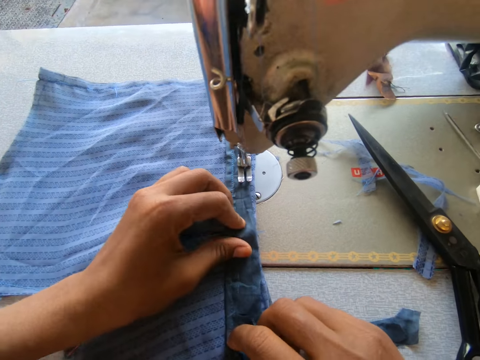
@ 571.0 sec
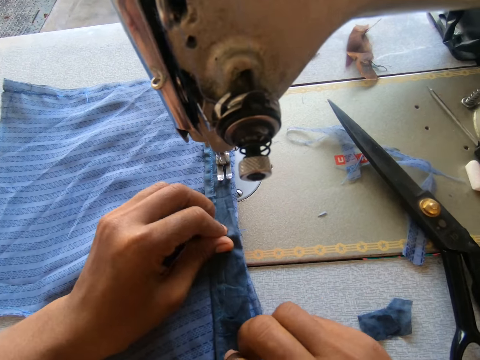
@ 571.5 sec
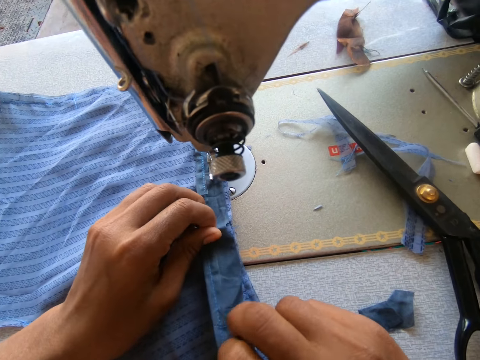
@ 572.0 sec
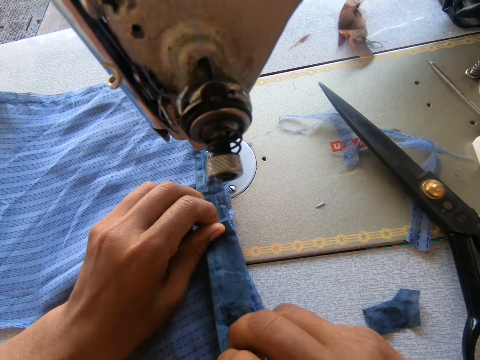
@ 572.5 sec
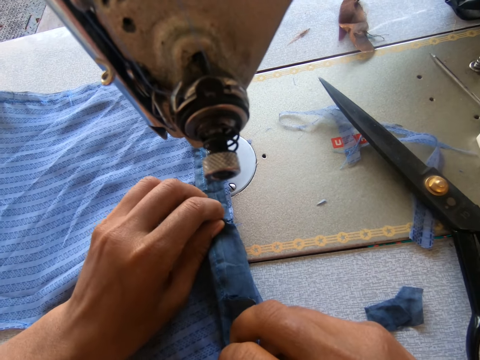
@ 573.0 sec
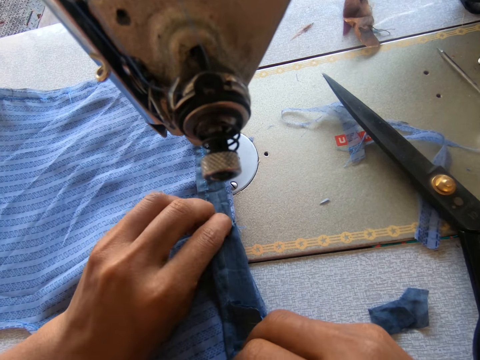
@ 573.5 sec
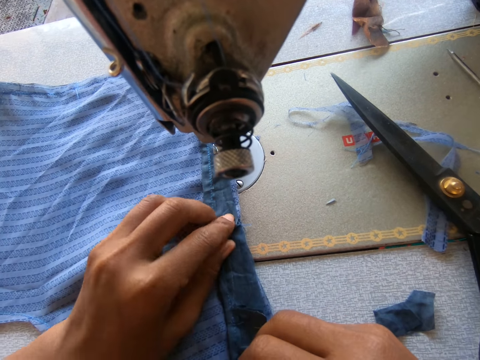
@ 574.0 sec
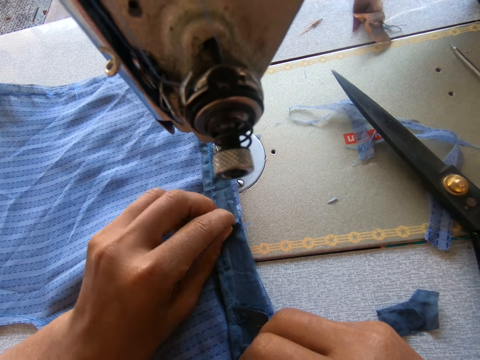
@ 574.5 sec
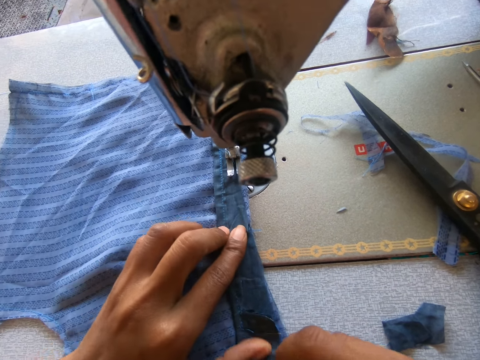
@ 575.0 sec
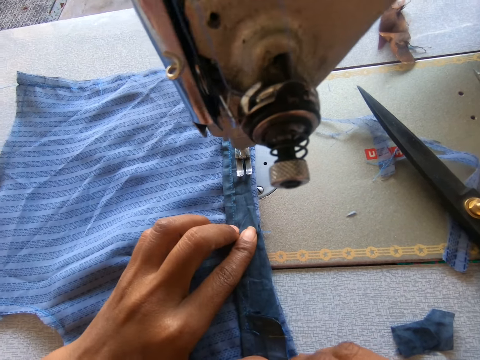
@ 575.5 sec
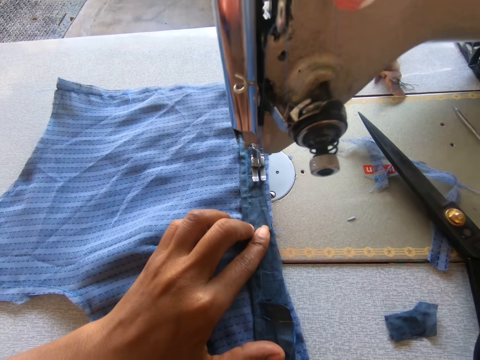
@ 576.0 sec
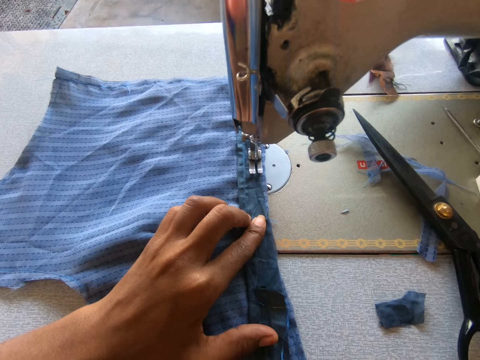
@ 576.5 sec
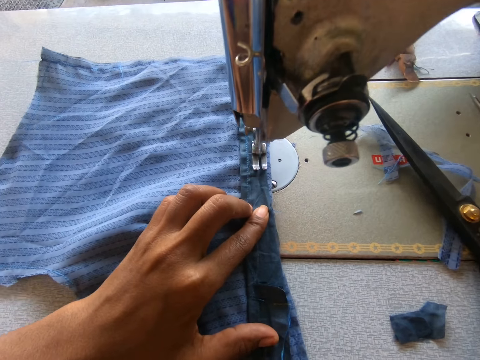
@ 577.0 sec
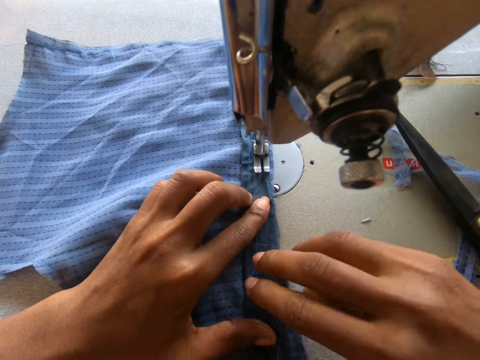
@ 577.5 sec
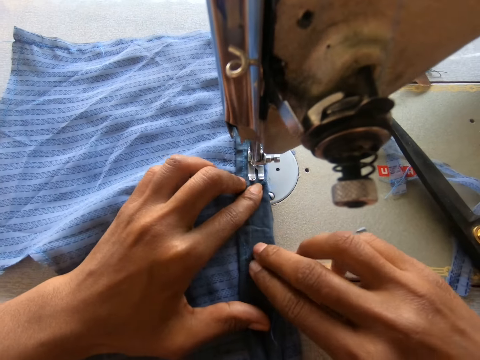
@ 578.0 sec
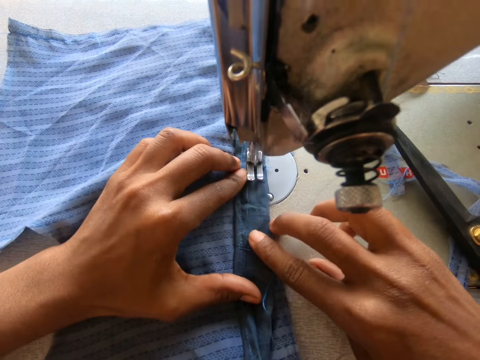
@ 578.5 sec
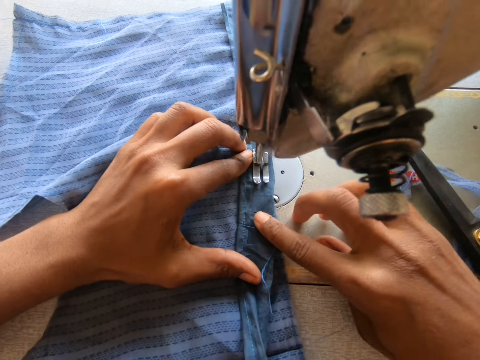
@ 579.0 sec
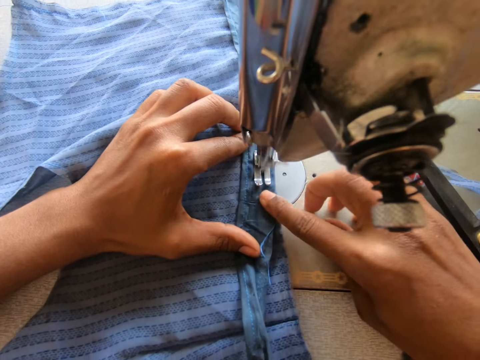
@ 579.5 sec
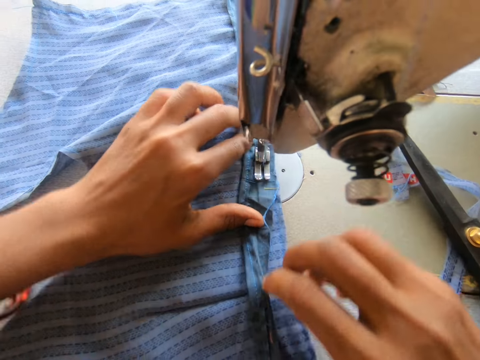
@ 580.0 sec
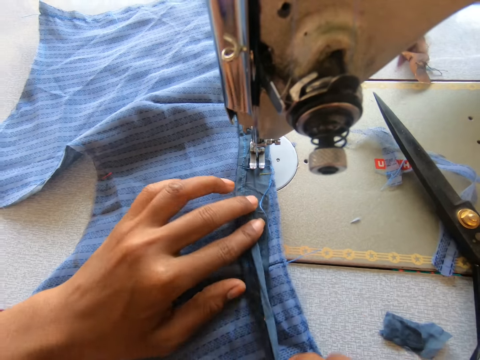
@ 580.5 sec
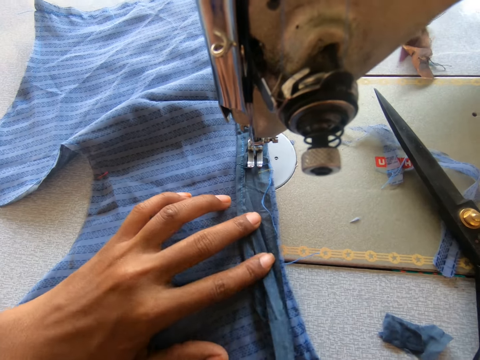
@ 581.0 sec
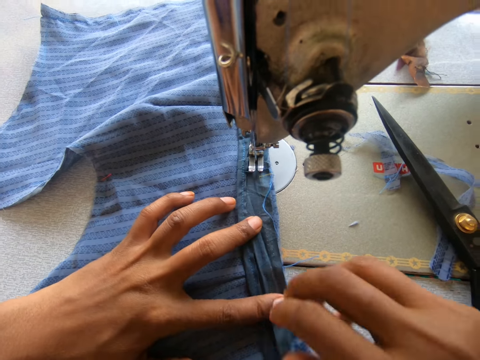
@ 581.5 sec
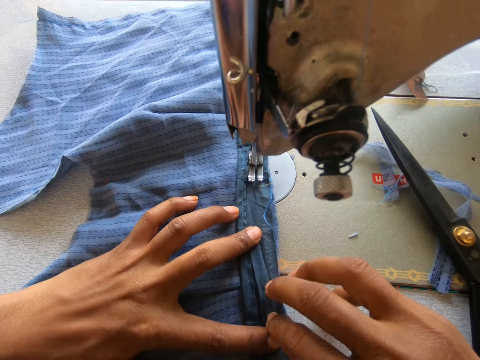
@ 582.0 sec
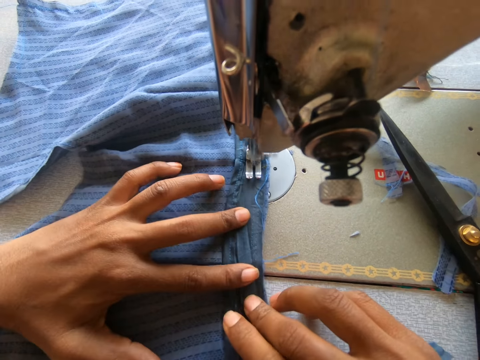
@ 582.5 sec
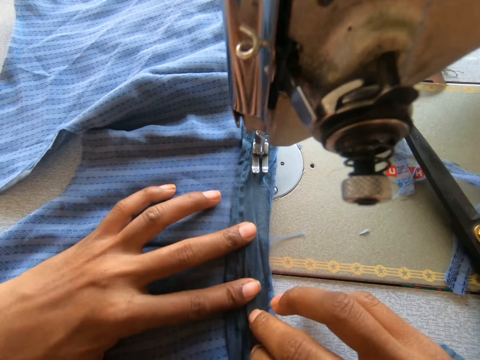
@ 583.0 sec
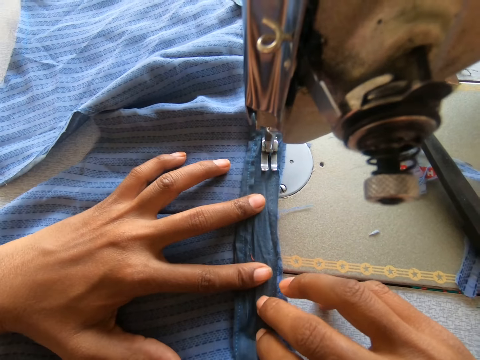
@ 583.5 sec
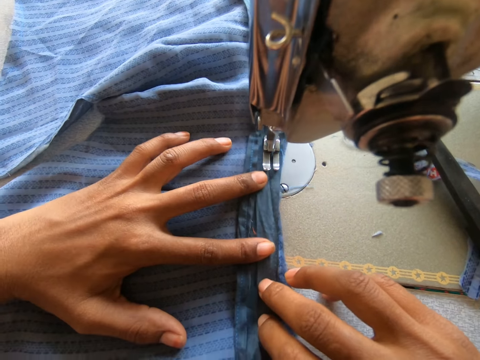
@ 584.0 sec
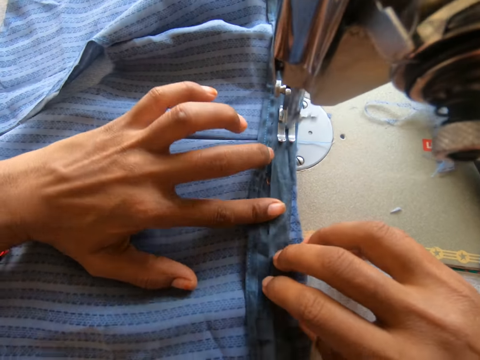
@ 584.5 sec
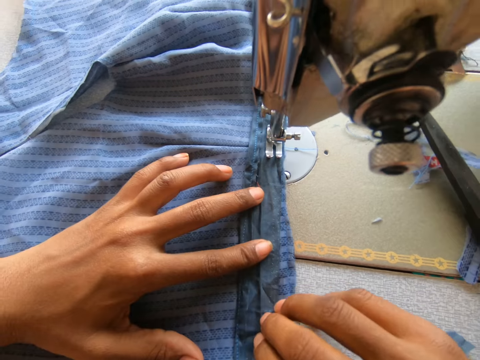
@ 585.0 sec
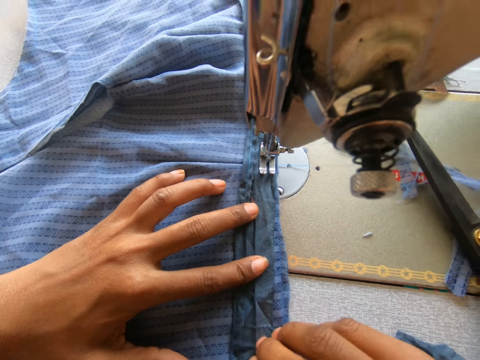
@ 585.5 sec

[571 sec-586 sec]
The camera wearer adjusts part of the cloth with her left hand. She folds the cloth. She starts the balance wheel. She sews the cloth with the sewing machine.

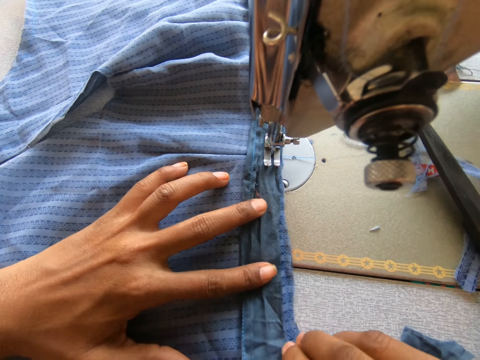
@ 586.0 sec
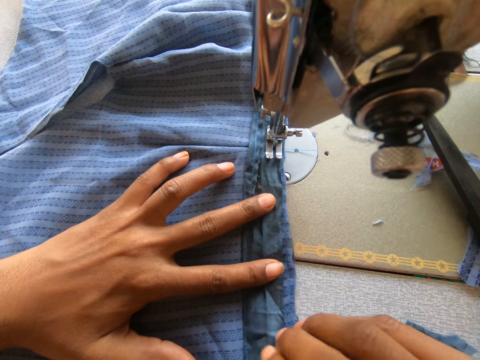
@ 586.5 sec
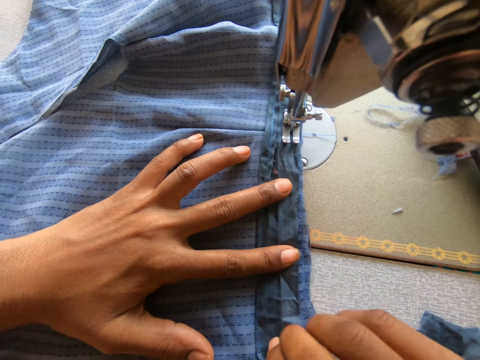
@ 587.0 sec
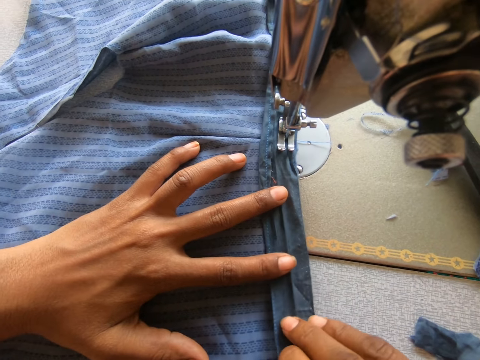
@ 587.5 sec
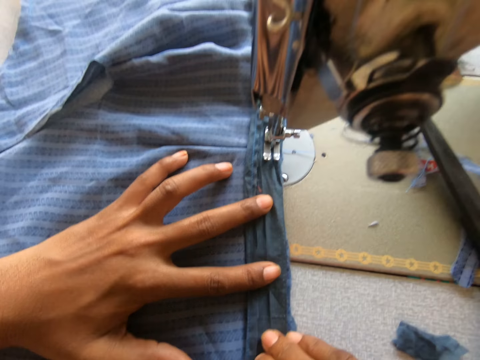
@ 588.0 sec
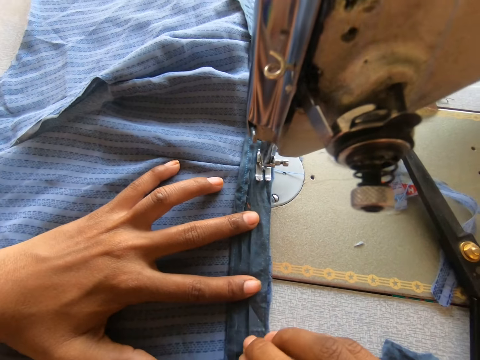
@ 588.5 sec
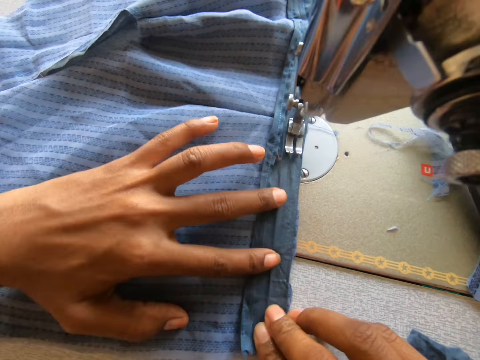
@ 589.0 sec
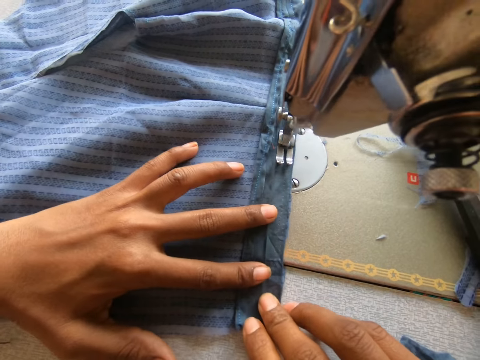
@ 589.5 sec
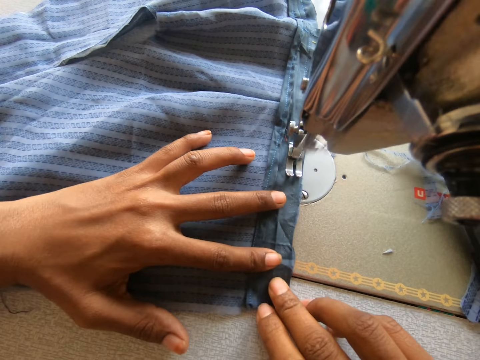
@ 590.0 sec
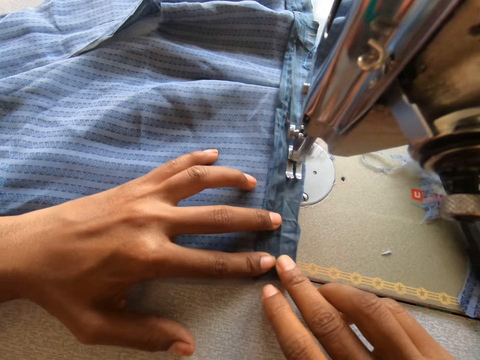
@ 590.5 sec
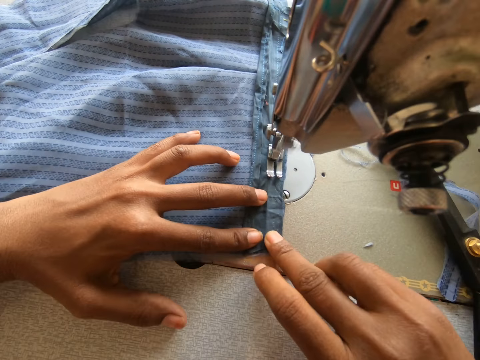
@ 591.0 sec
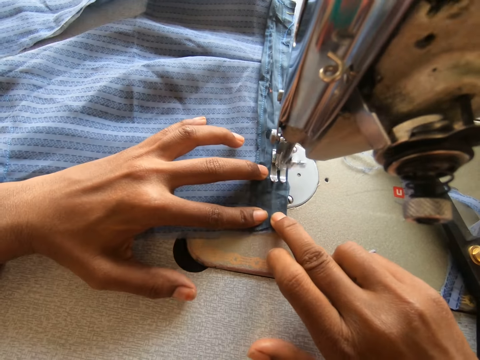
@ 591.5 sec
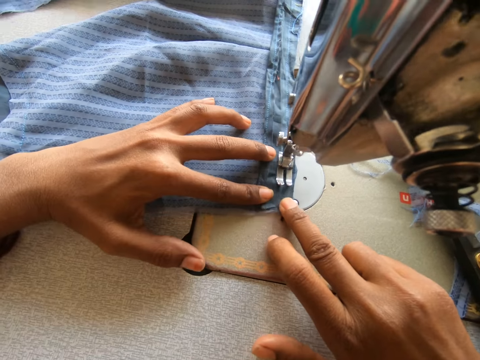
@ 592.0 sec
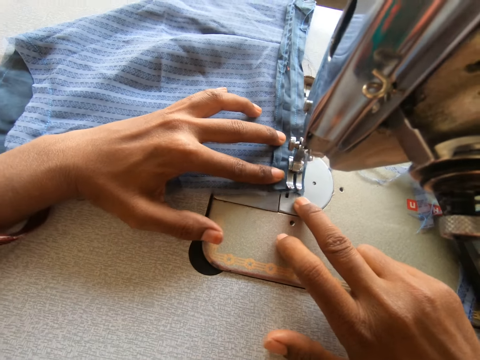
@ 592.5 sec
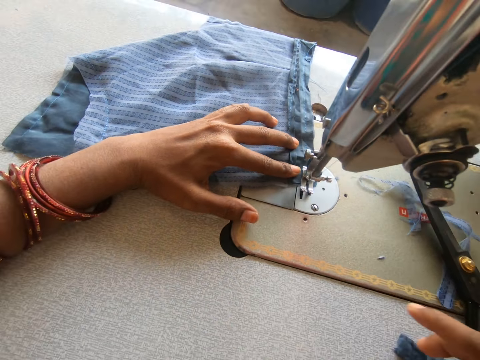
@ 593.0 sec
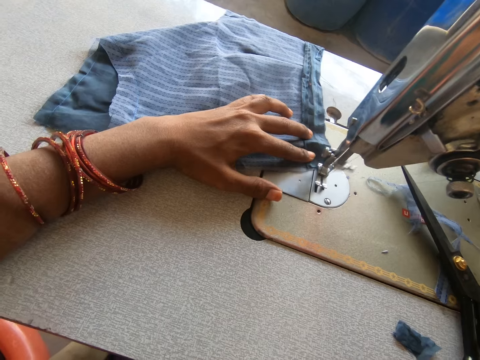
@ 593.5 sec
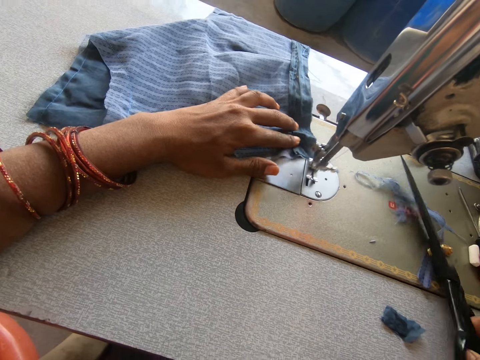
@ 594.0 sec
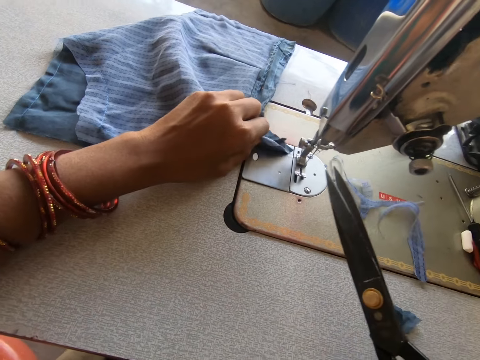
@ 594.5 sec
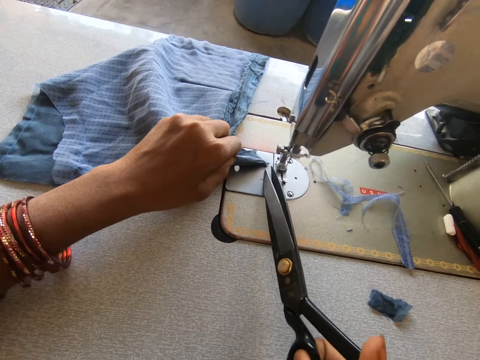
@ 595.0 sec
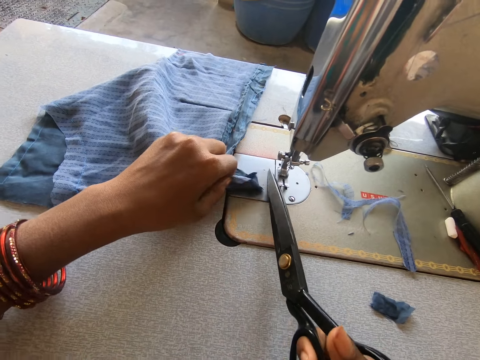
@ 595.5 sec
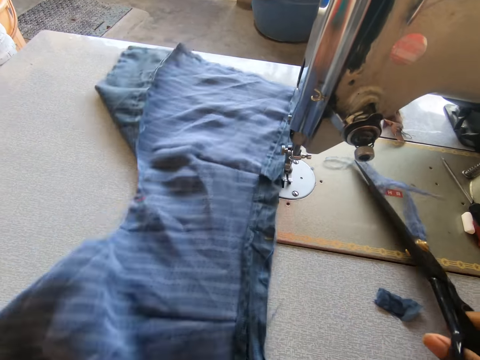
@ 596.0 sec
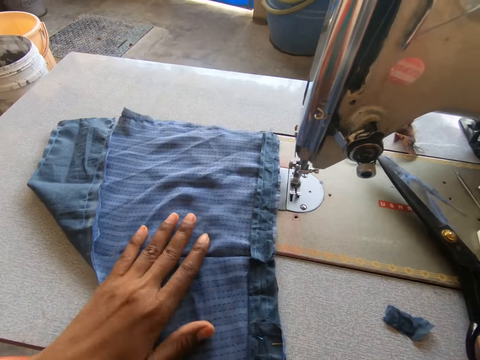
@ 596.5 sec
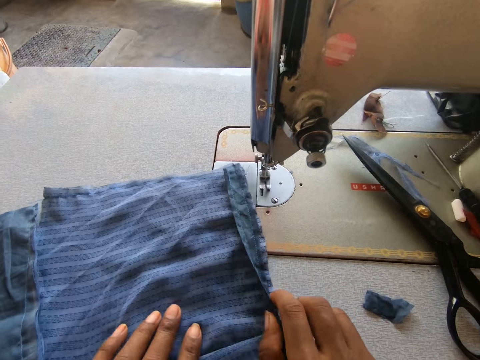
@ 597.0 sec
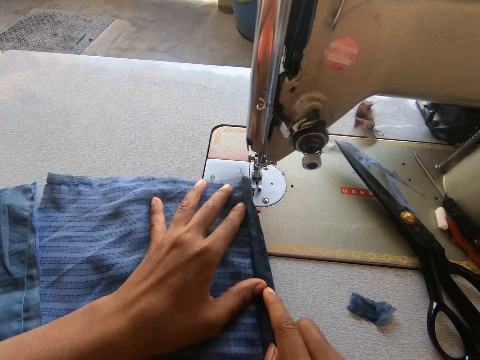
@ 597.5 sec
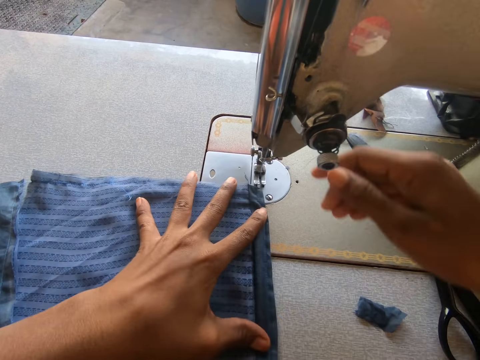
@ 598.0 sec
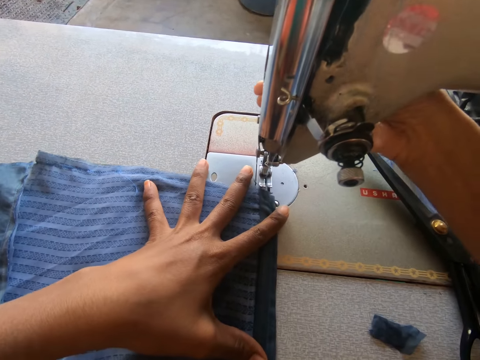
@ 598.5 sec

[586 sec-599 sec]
The camera wearer picks up the scissors on the sewing machine with her right hand. She cuts the thread with the scissors in her right hand. She puts down the scissors. She adjusts the cloth on the sewing machine with both hands.
